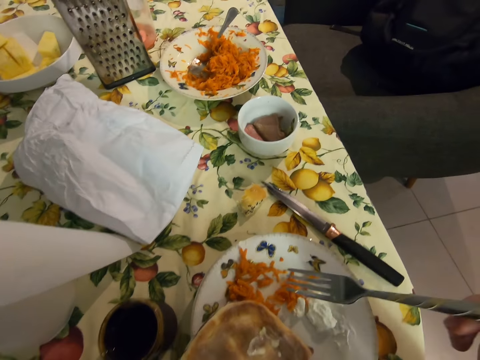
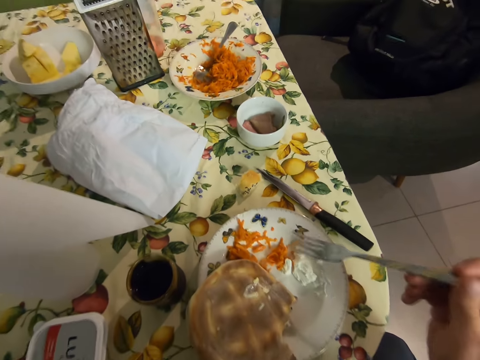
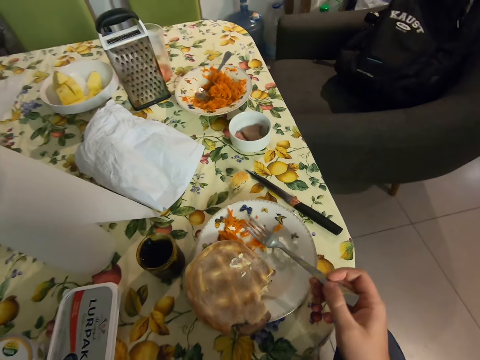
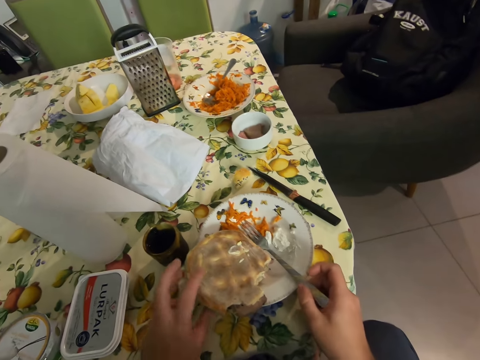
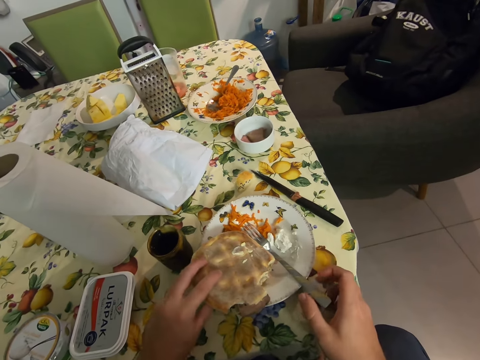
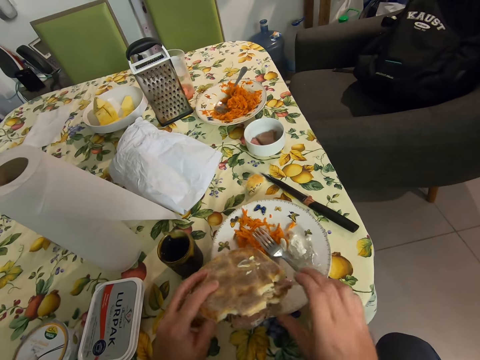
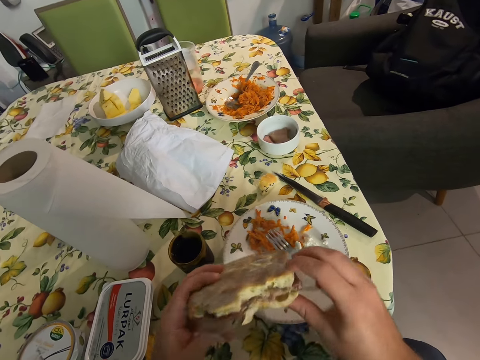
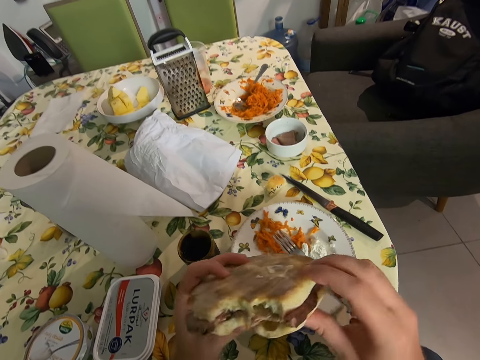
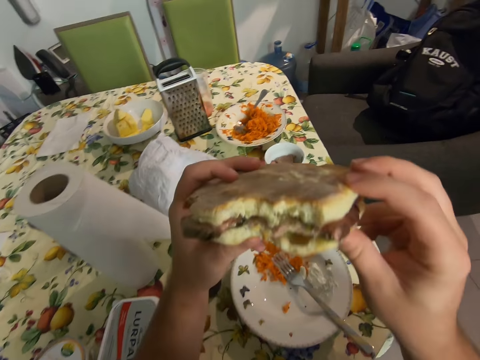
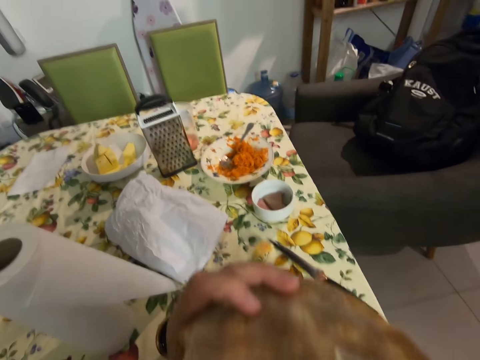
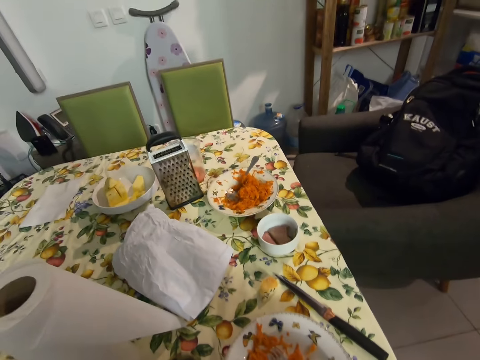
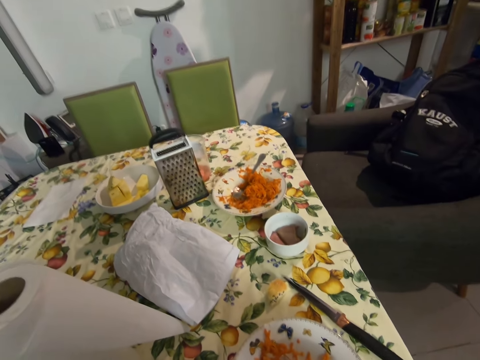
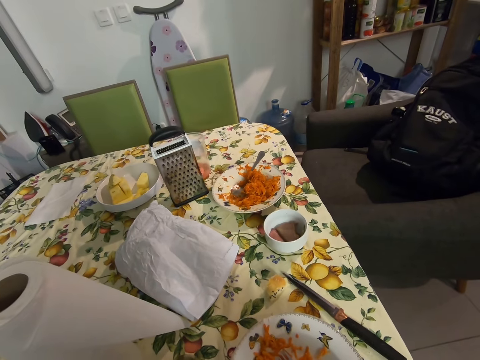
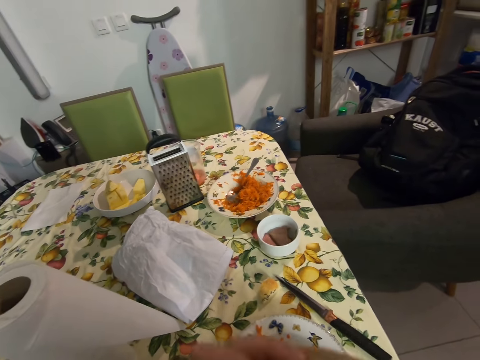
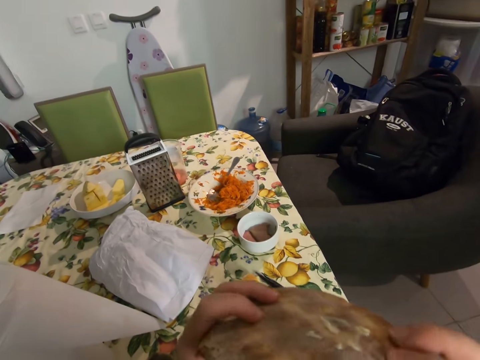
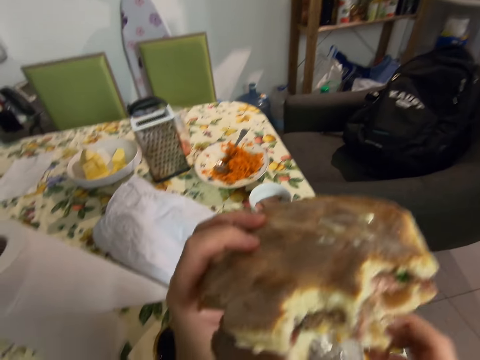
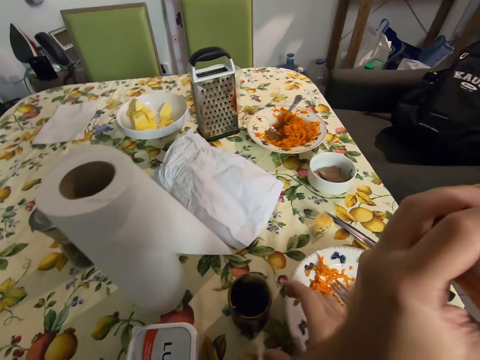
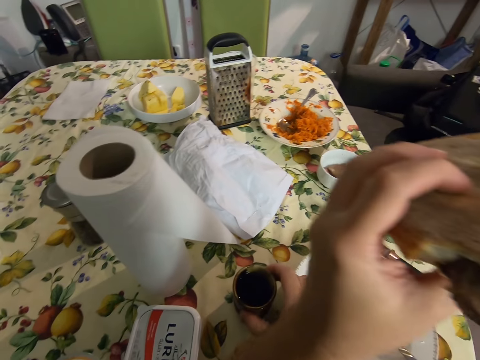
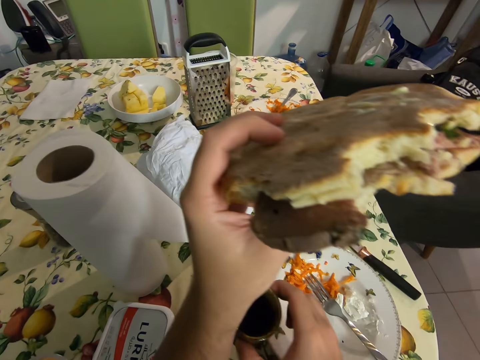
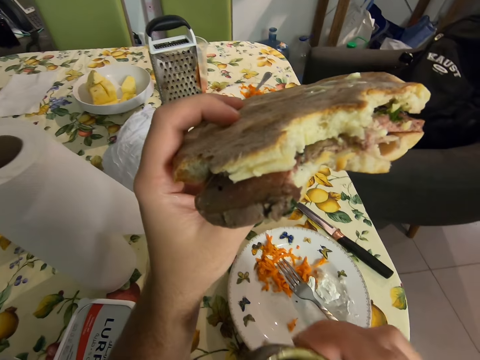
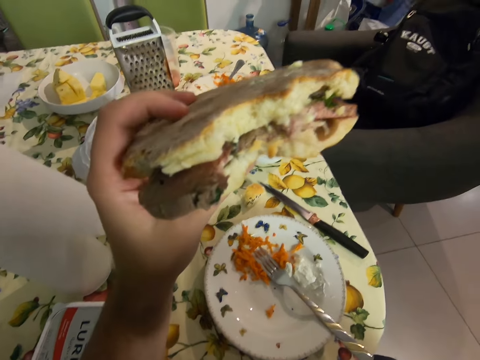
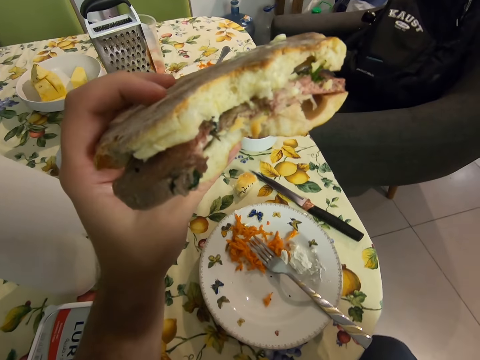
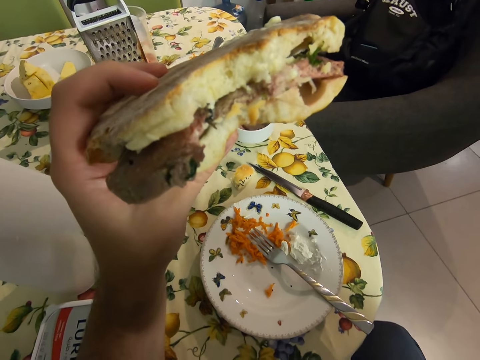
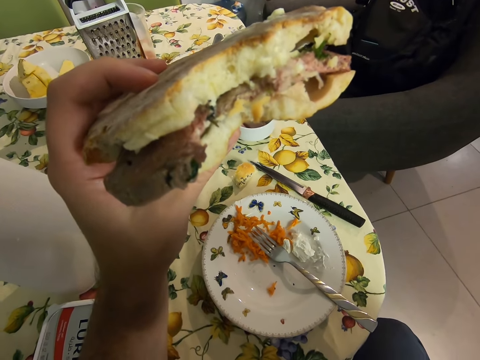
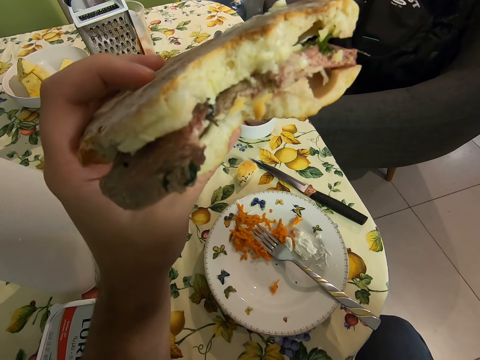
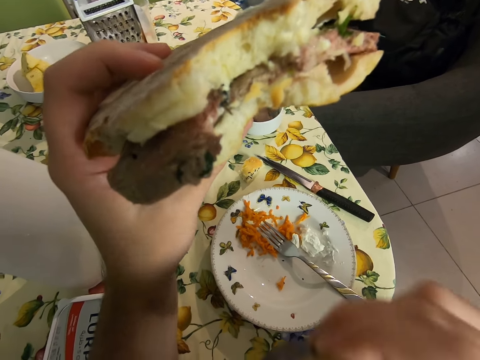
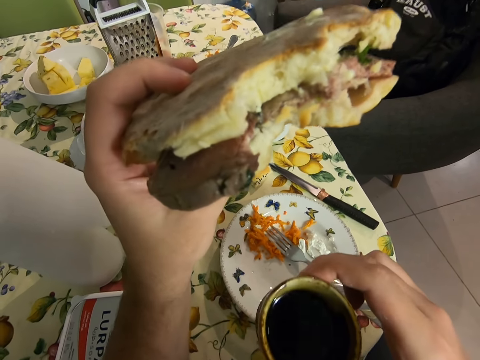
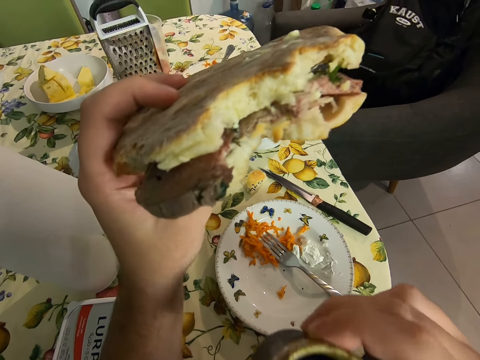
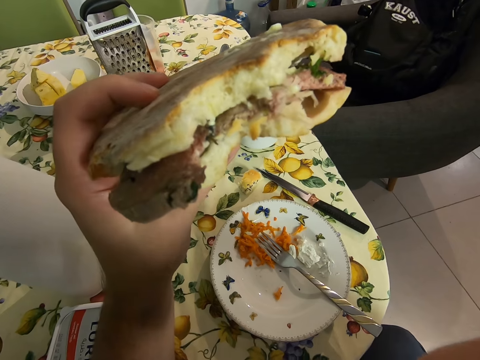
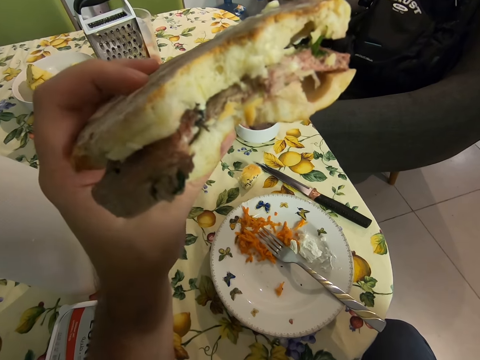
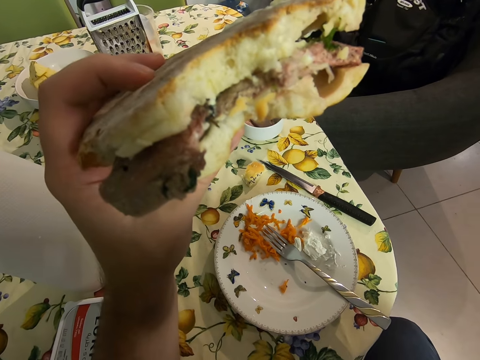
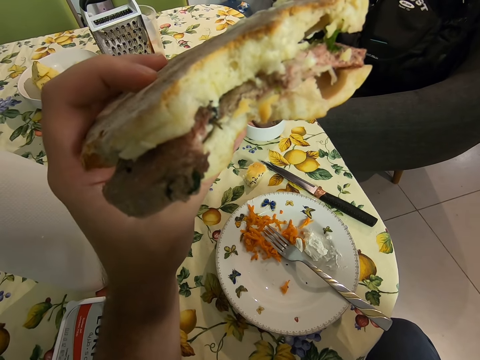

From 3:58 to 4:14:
The camera wearer grabs the sandwich and places the fork on the plate. They bite the sandwich. They pick up the cup. They drink the beverage. They hold the cup. They drink the beverage.

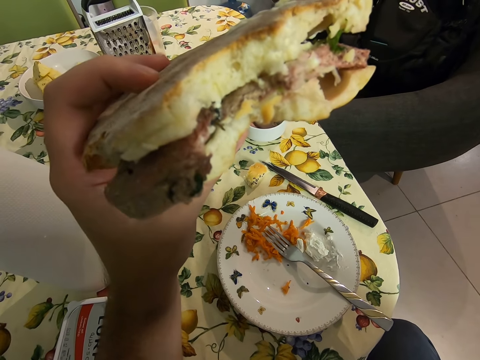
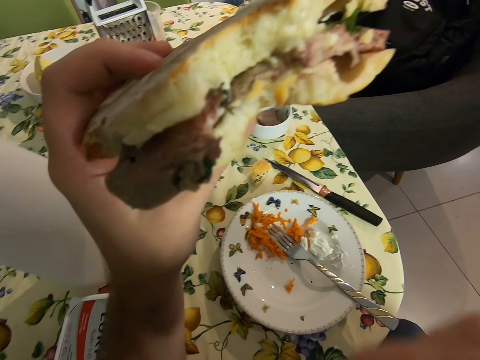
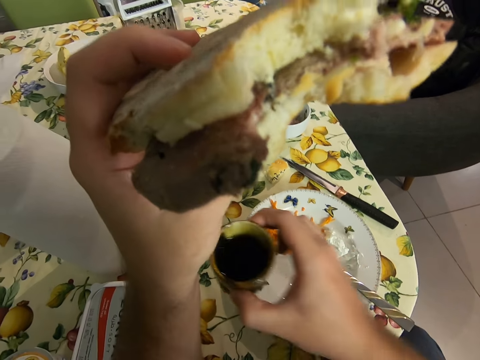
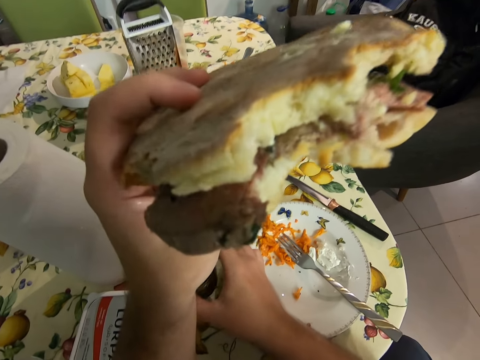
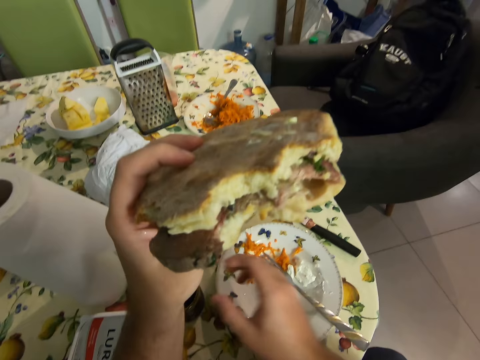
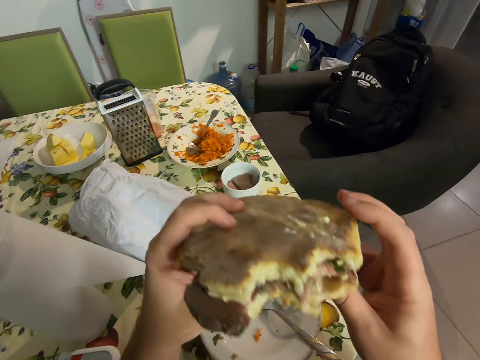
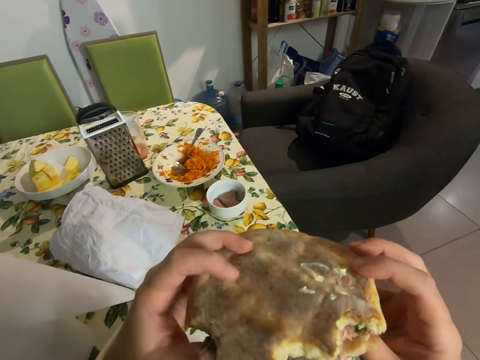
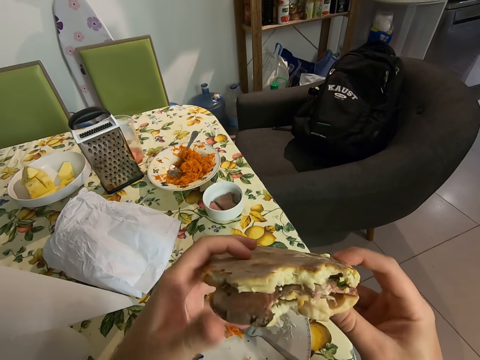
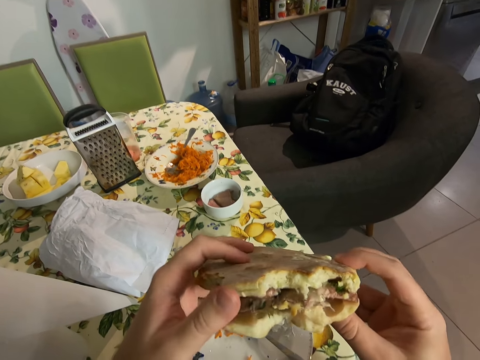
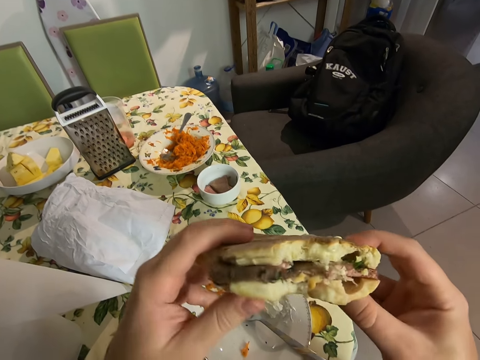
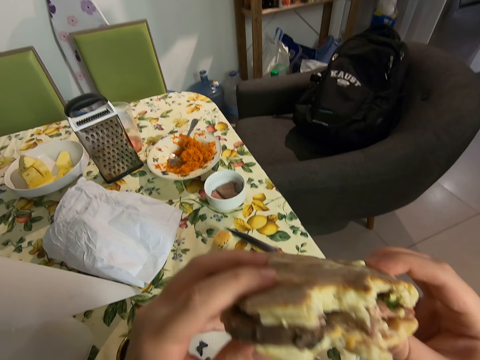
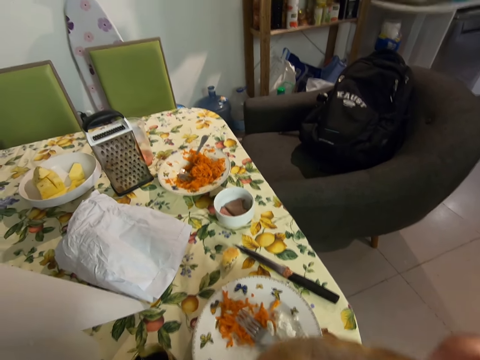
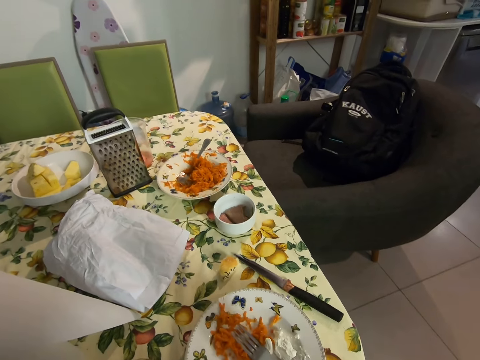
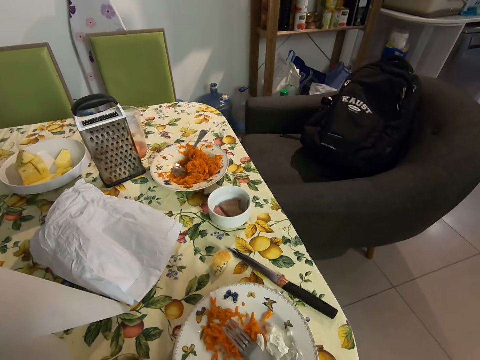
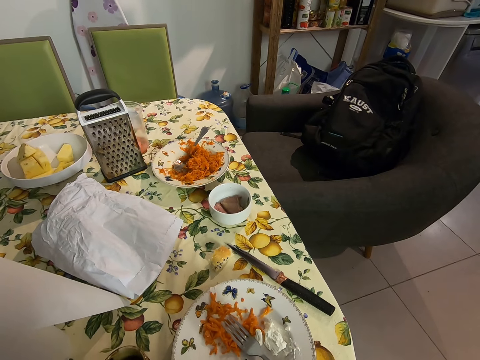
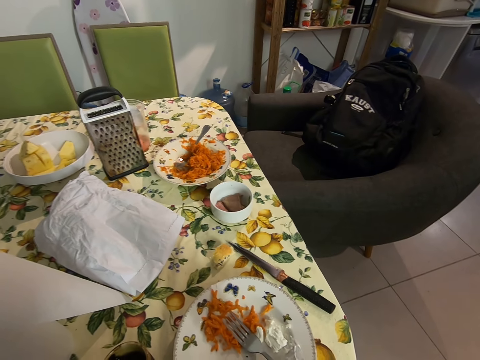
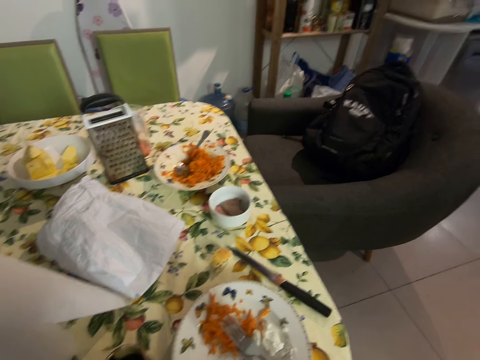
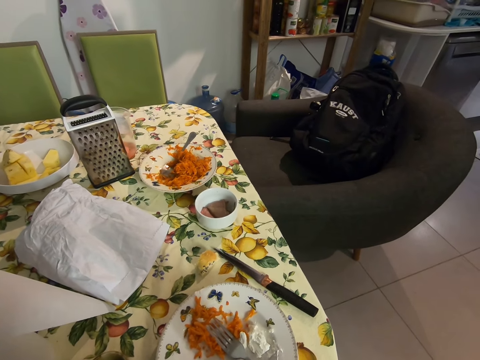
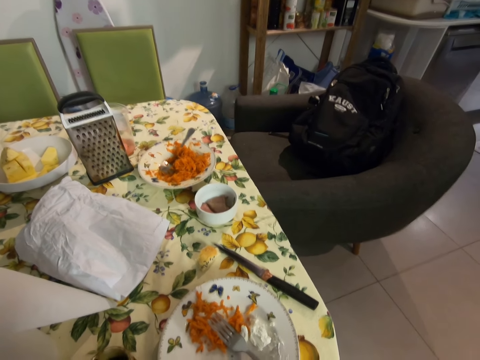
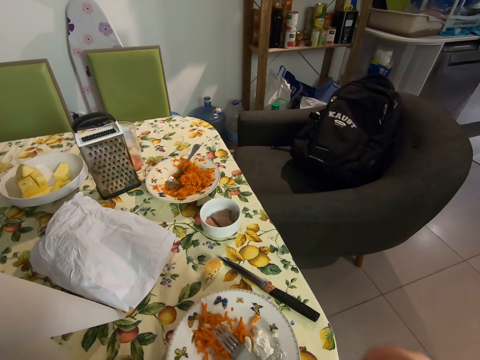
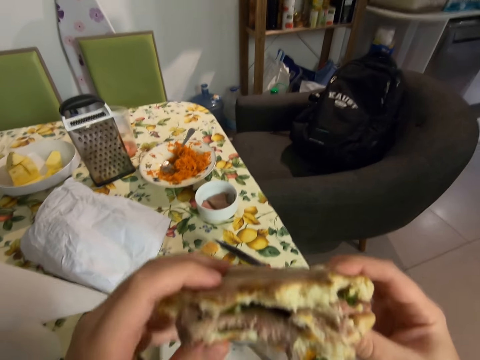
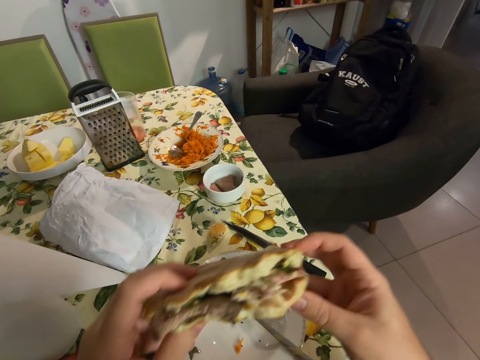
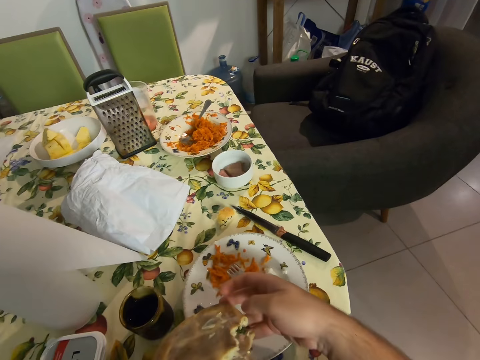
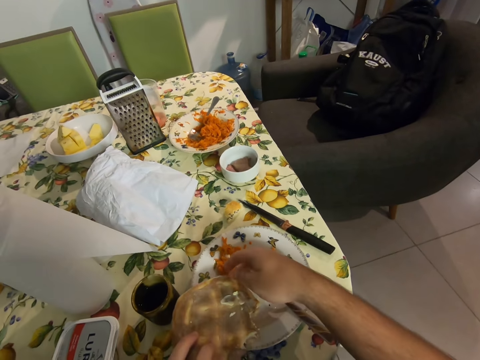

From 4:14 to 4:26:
The camera wearer places the cup on the table. They hold the sandwich with both hands. They tuck the ham in the bun. They bite the sandwich. They place the sandwich on the plate.
